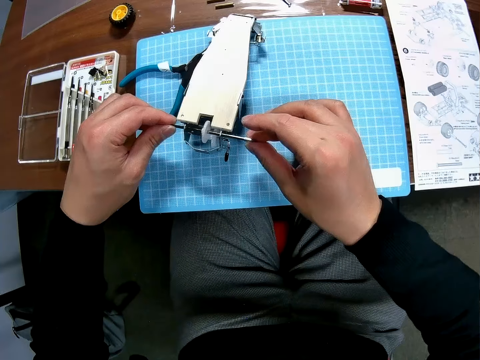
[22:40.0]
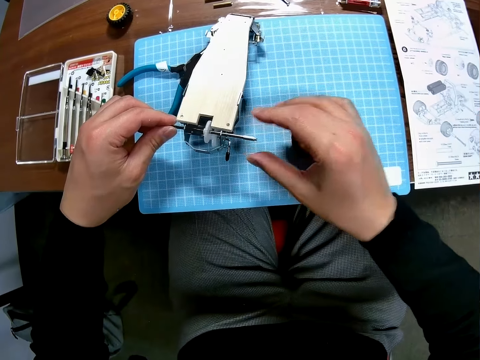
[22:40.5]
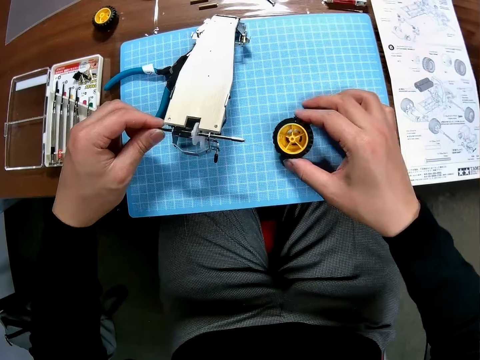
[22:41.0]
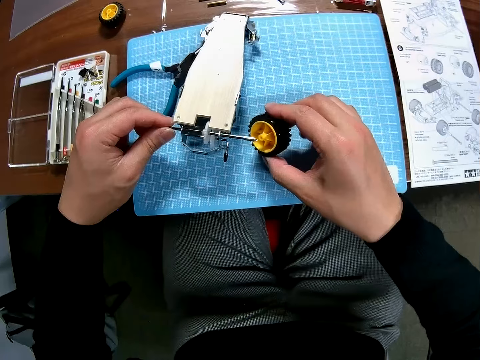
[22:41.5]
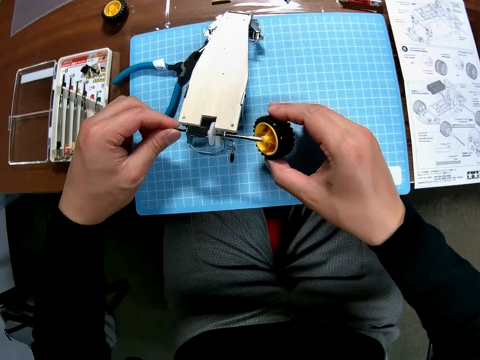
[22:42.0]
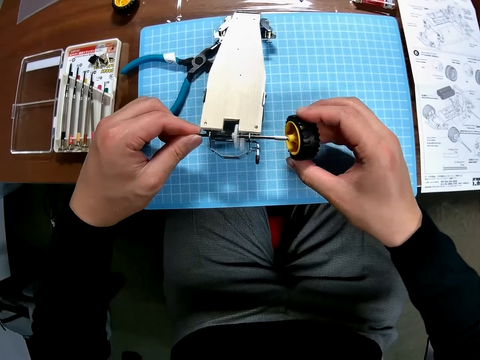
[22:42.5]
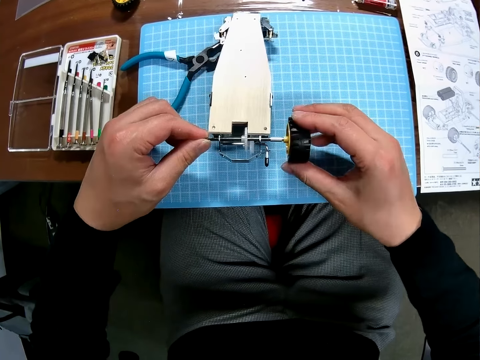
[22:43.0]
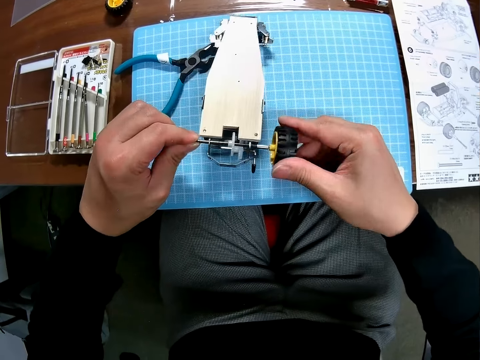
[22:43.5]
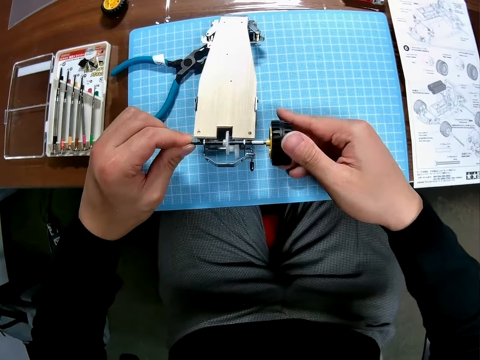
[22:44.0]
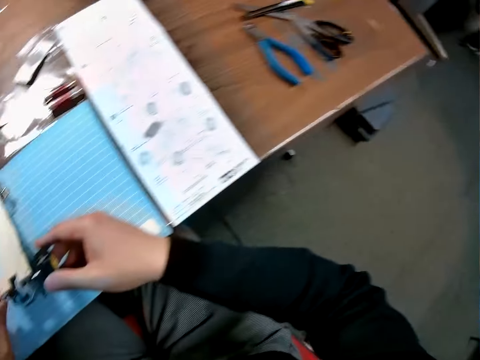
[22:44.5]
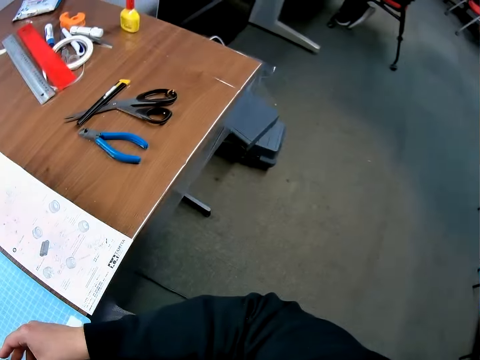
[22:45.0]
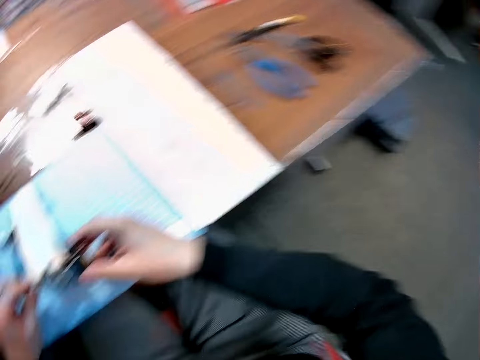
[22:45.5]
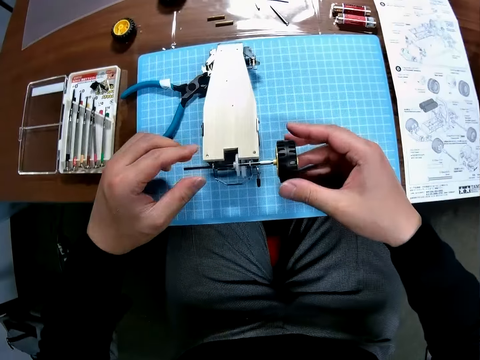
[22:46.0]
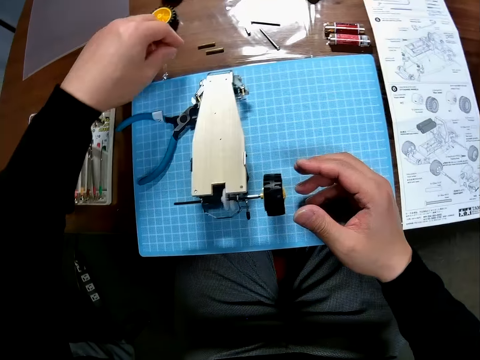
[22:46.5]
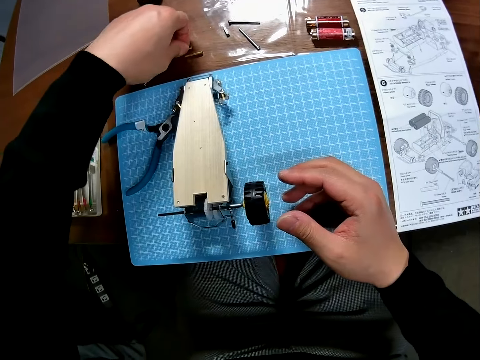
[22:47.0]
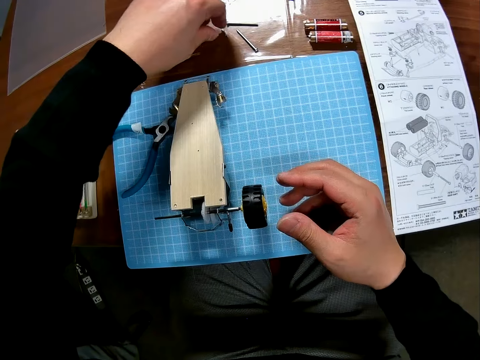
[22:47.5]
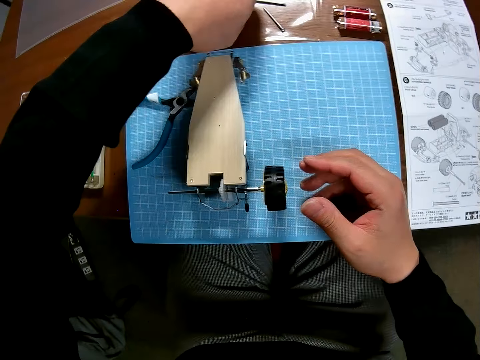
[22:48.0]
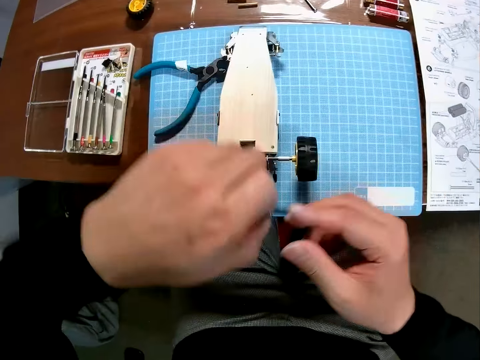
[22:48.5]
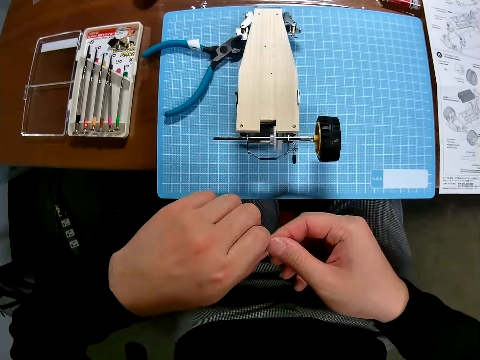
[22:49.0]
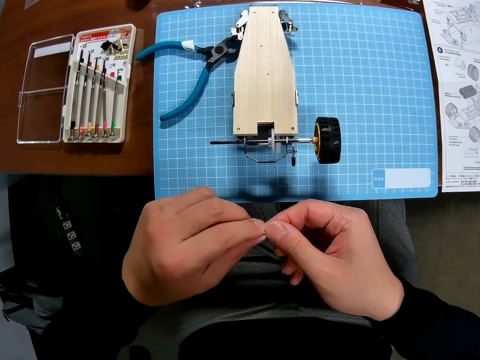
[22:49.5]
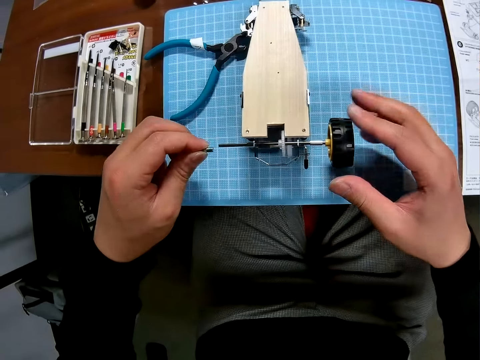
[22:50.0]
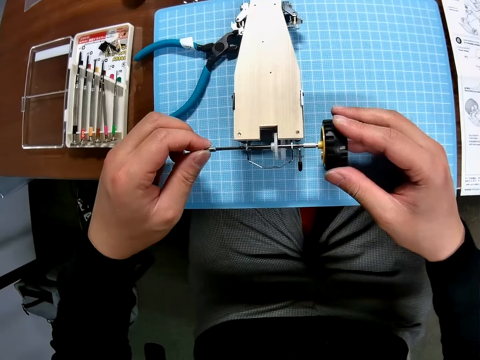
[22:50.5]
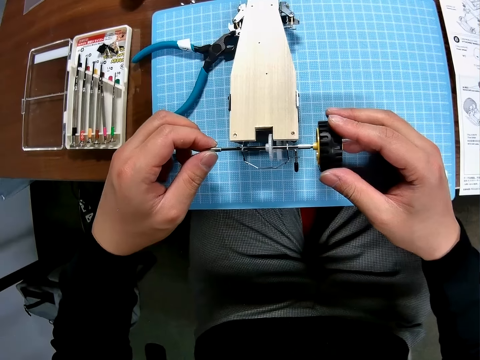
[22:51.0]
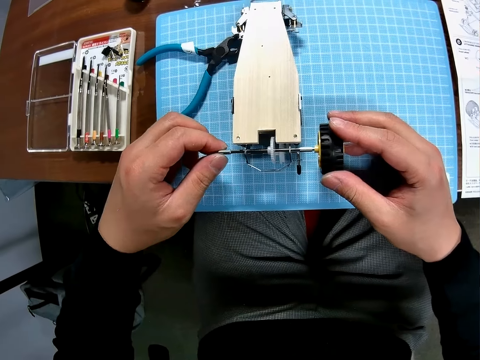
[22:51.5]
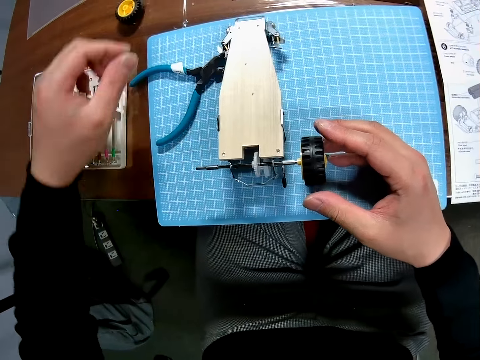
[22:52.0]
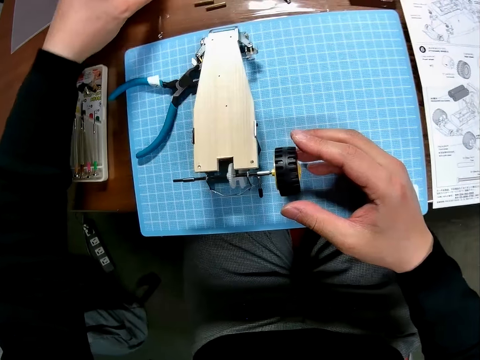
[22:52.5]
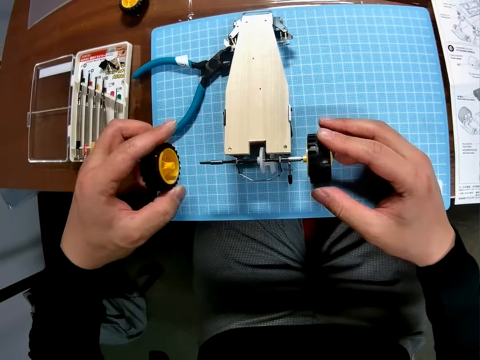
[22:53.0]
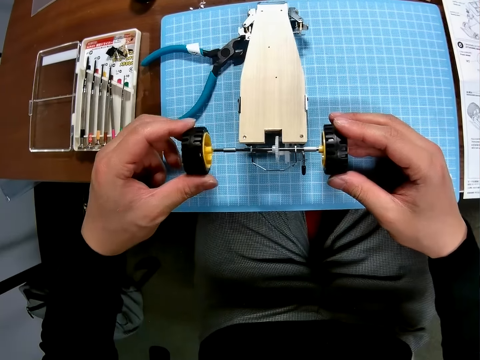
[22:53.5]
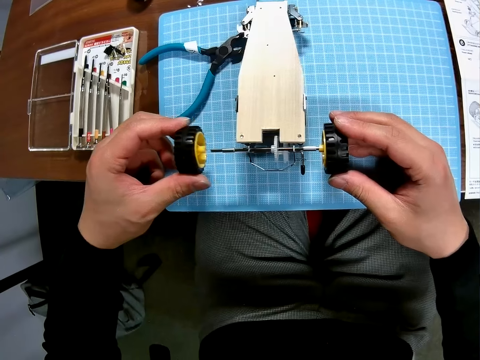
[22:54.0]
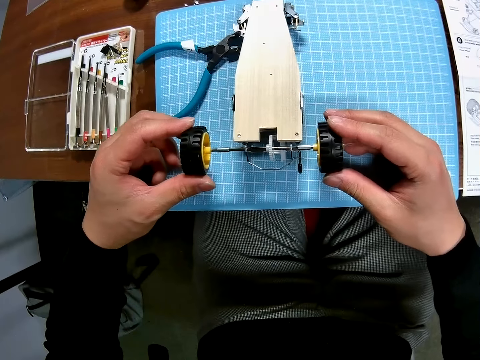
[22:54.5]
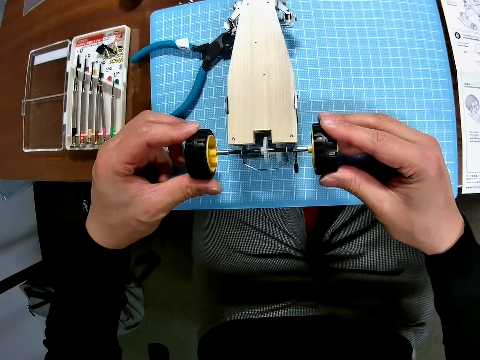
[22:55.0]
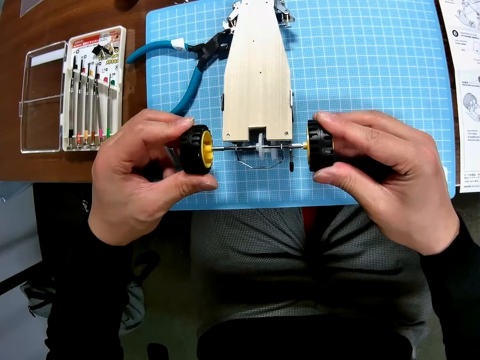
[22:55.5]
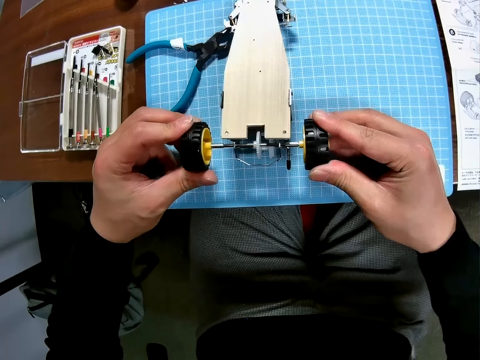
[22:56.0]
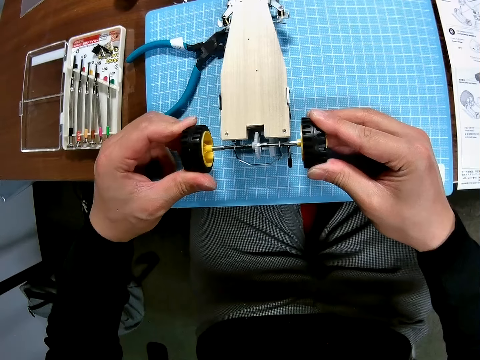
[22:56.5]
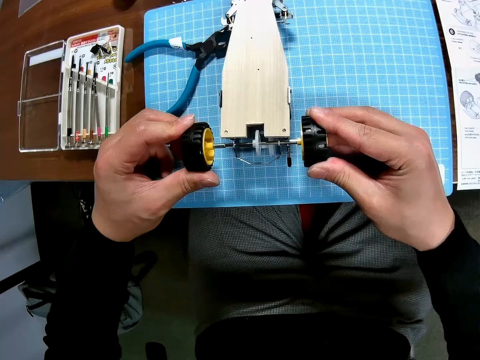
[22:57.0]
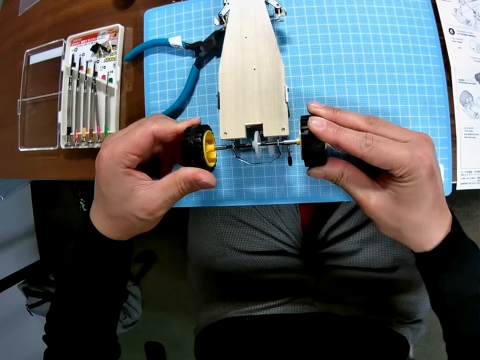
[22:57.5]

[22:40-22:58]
The camera wearer fixes the nut on the toy car. They fix the wheel on the toy car. They look to the right. They pick up another bolt. They hold the bolt with both hands. They attach the bolt onto the chassis. They insert the bolt into the iron rod. They pick up another tyre or wheel on the table. They attach the wheel to the chassis. They insert the tyre into the iron rod.

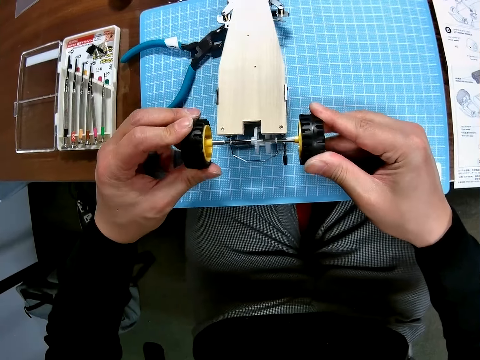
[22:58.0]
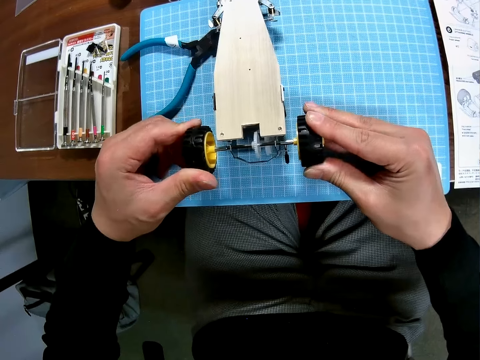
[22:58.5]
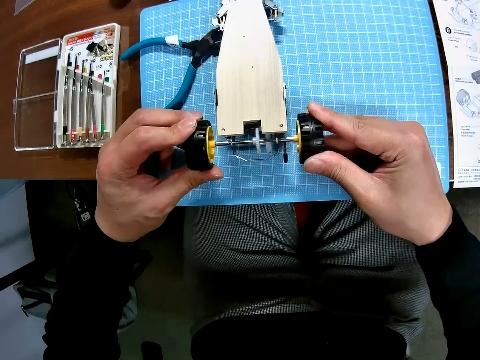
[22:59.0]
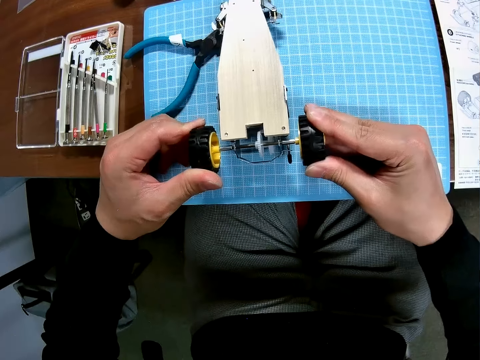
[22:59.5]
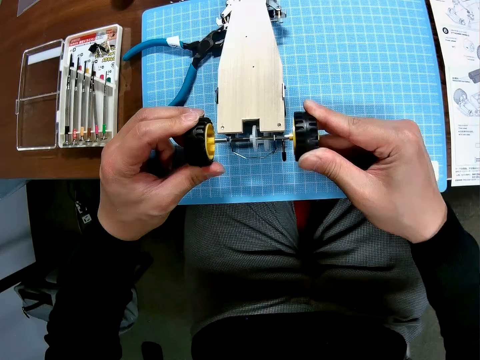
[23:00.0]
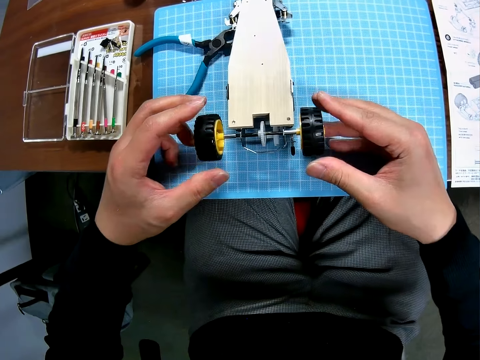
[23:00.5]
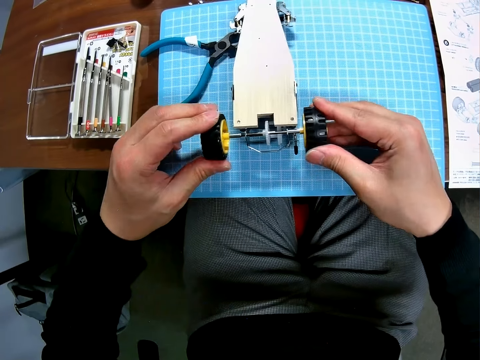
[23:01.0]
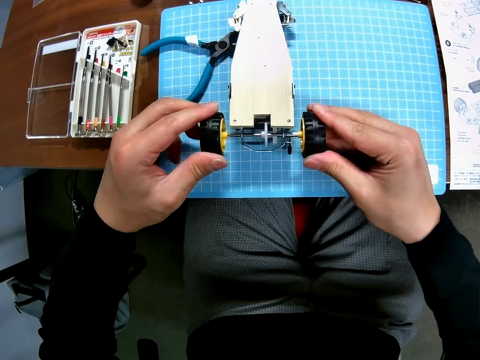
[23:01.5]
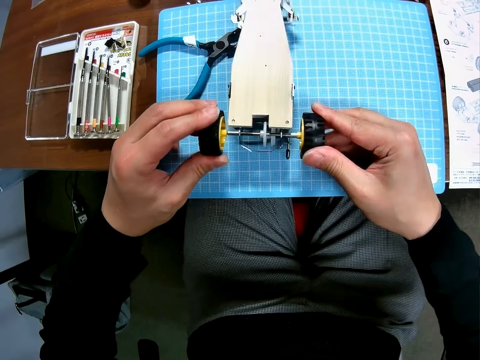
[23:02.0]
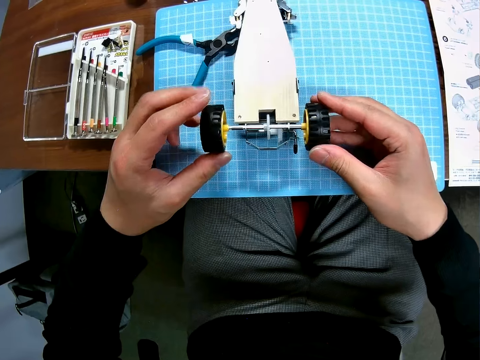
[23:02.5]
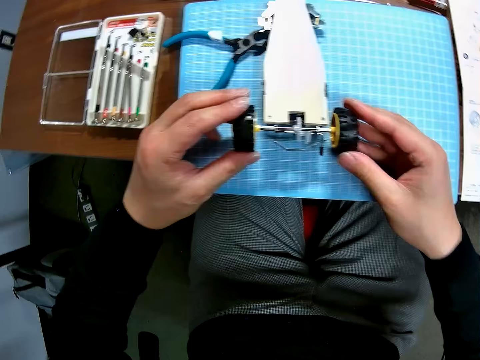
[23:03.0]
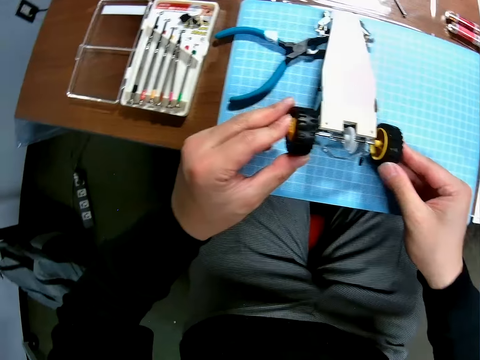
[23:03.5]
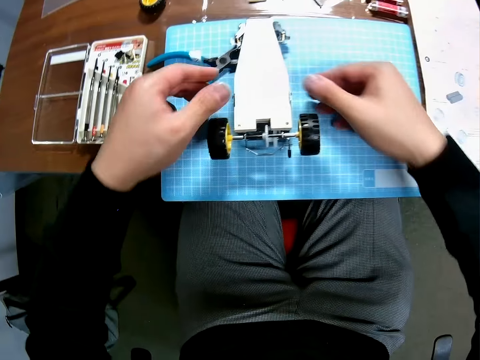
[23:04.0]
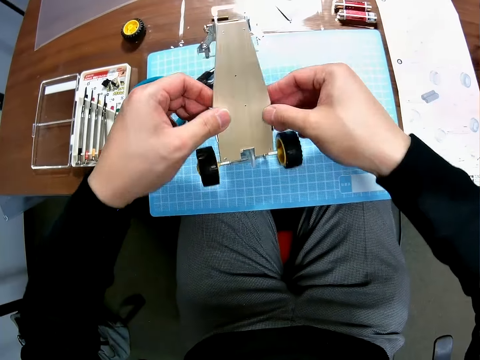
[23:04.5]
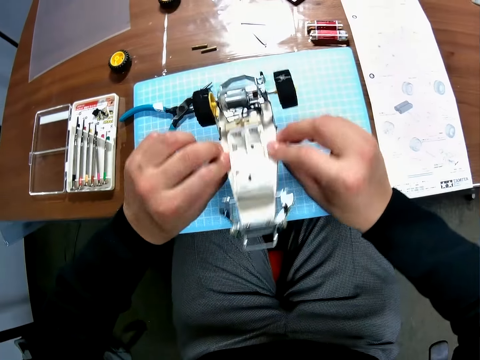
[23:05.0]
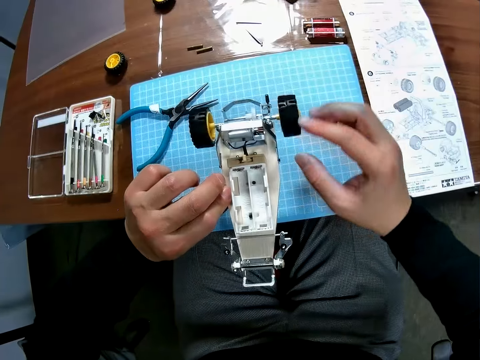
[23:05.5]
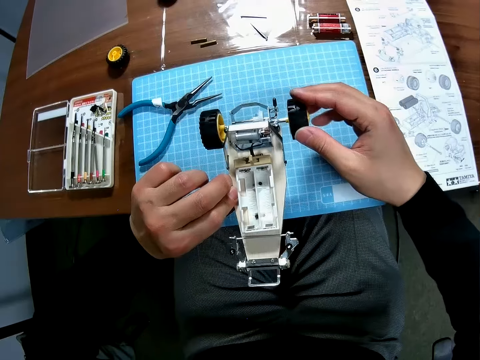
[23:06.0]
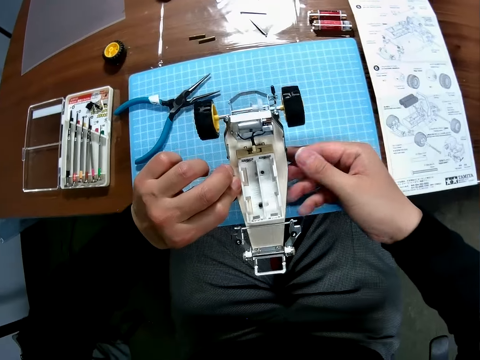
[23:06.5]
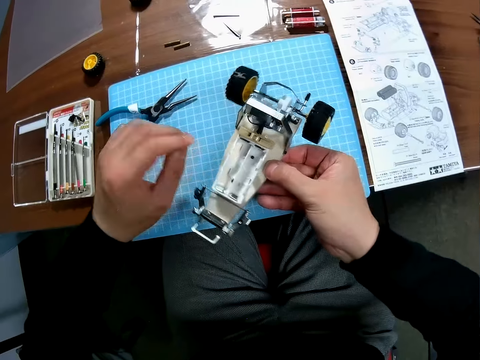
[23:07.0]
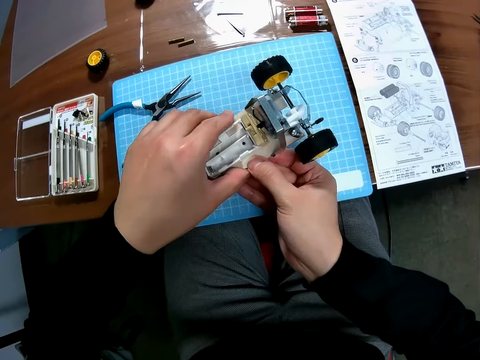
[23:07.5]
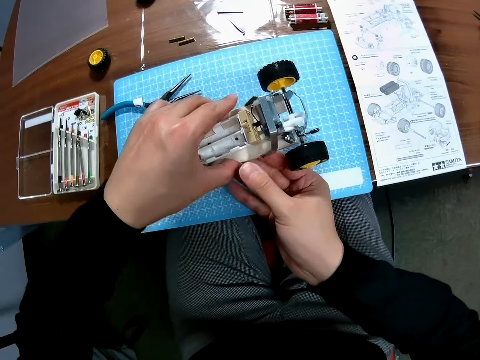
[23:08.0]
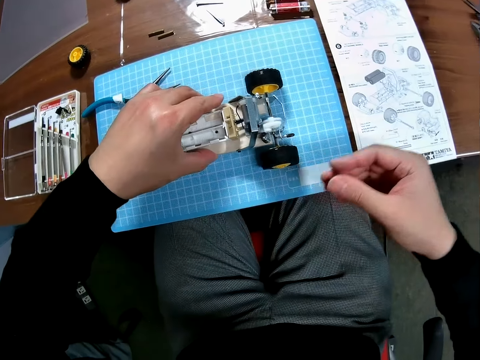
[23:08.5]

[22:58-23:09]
The camera wearer turns over the toy car.
